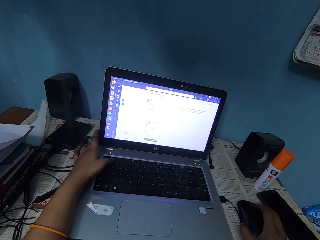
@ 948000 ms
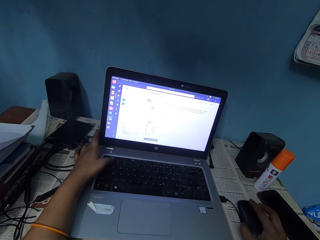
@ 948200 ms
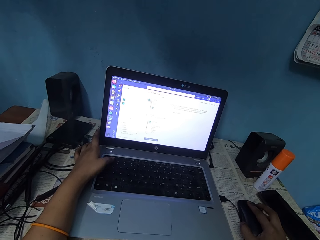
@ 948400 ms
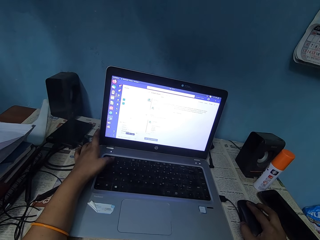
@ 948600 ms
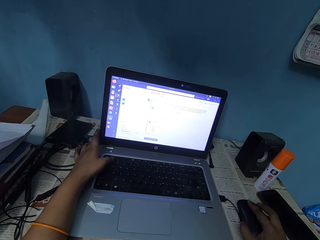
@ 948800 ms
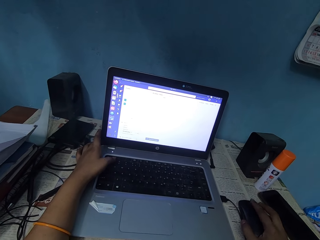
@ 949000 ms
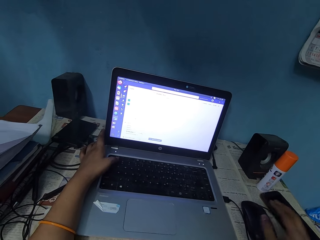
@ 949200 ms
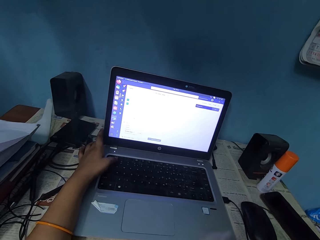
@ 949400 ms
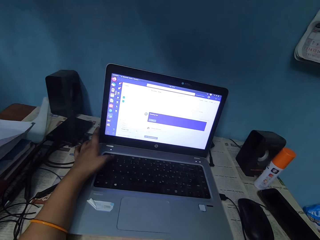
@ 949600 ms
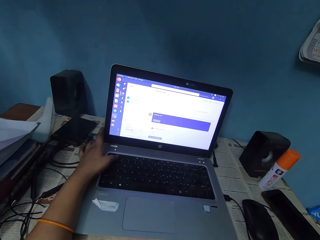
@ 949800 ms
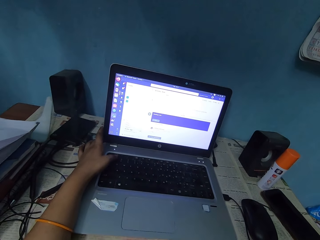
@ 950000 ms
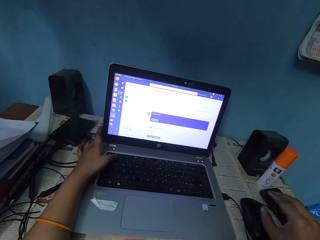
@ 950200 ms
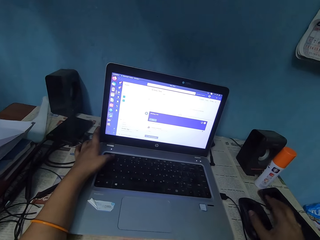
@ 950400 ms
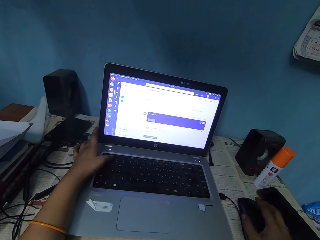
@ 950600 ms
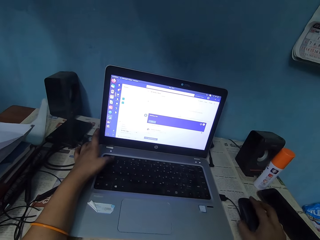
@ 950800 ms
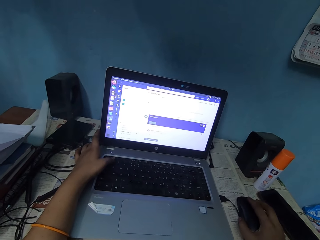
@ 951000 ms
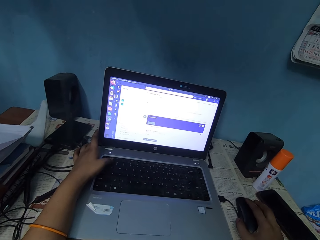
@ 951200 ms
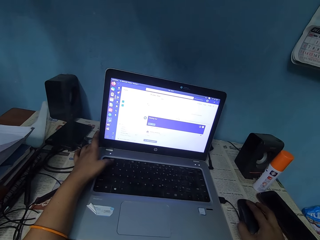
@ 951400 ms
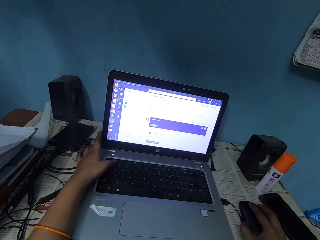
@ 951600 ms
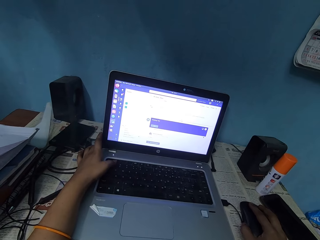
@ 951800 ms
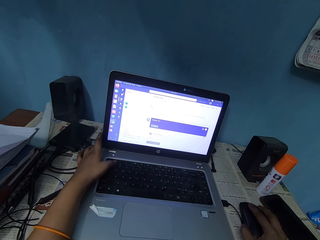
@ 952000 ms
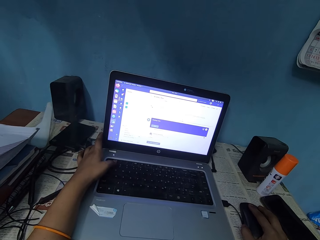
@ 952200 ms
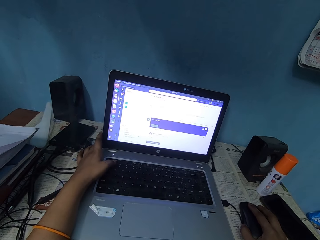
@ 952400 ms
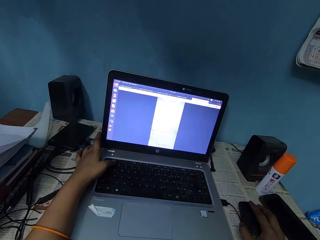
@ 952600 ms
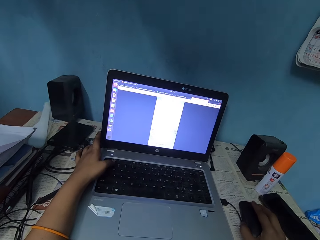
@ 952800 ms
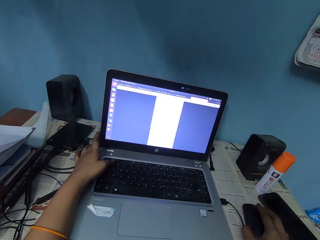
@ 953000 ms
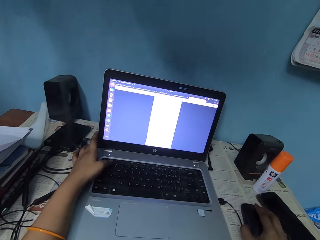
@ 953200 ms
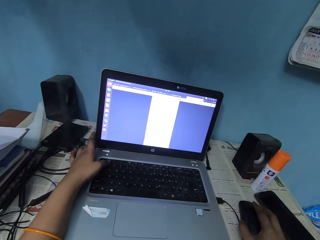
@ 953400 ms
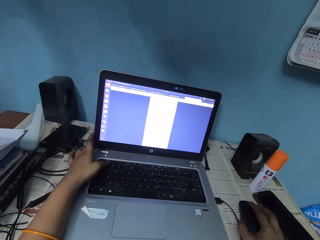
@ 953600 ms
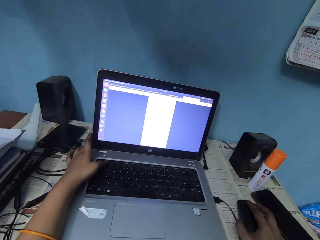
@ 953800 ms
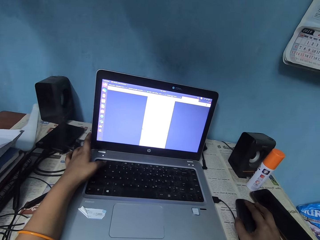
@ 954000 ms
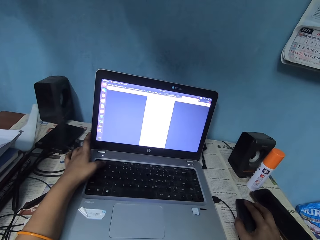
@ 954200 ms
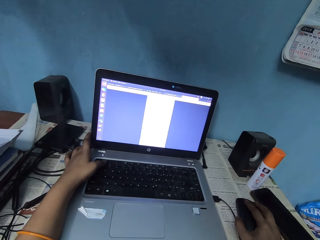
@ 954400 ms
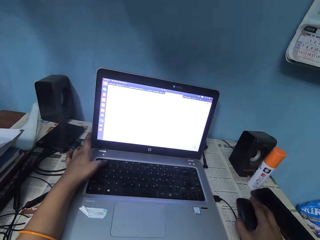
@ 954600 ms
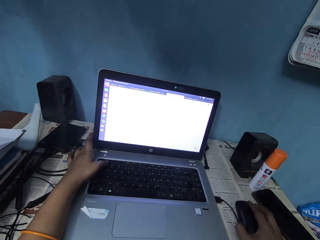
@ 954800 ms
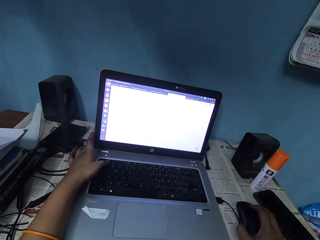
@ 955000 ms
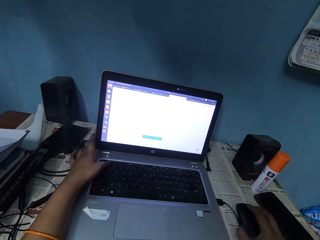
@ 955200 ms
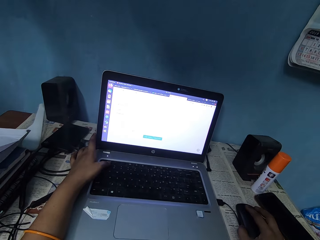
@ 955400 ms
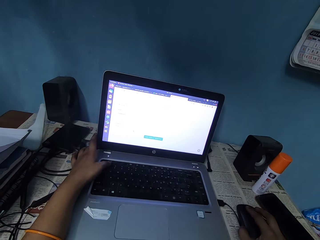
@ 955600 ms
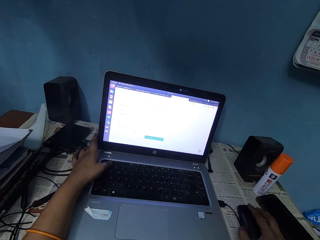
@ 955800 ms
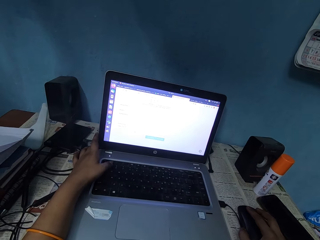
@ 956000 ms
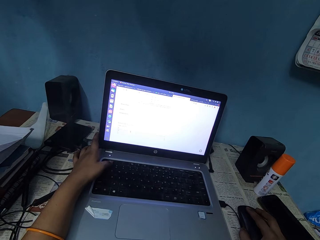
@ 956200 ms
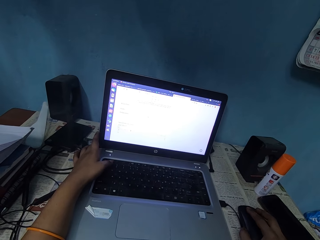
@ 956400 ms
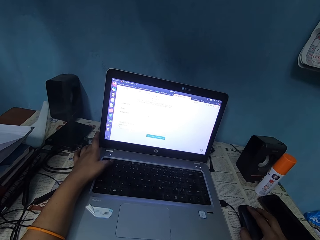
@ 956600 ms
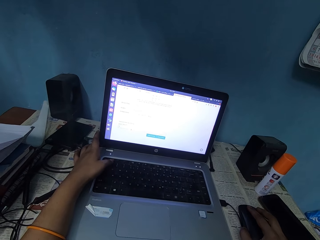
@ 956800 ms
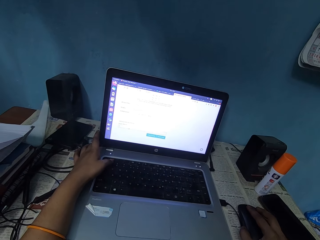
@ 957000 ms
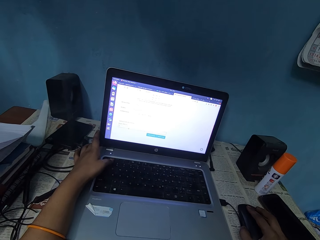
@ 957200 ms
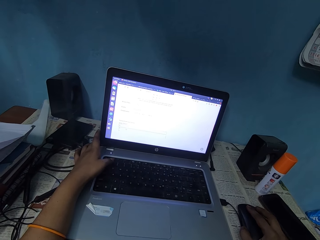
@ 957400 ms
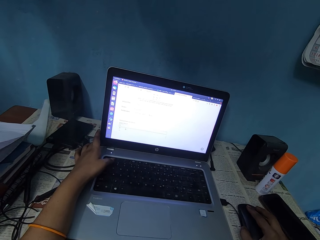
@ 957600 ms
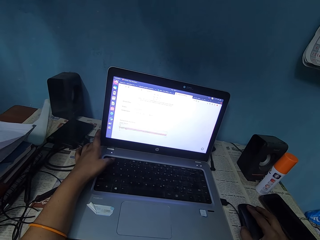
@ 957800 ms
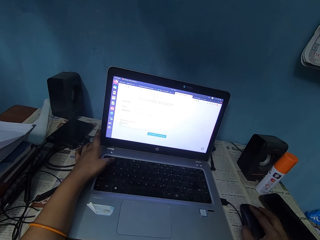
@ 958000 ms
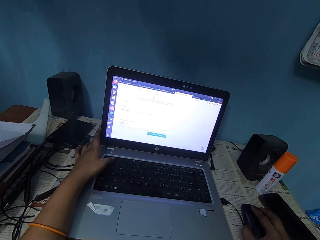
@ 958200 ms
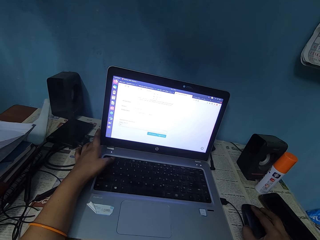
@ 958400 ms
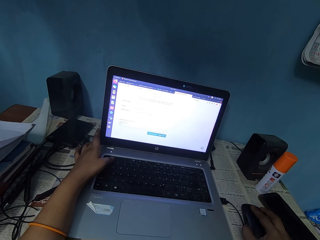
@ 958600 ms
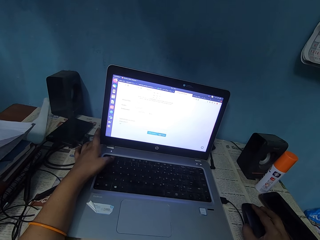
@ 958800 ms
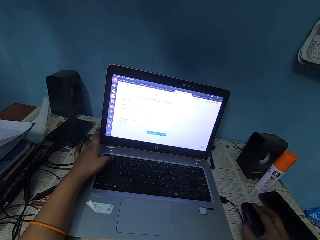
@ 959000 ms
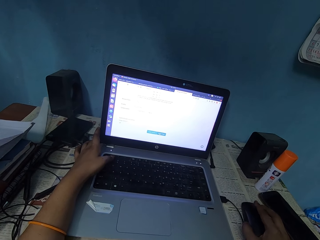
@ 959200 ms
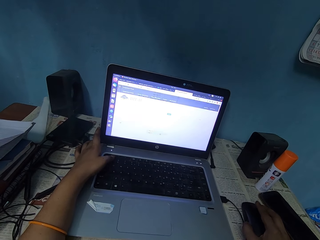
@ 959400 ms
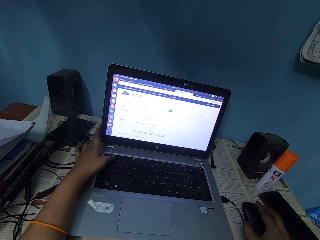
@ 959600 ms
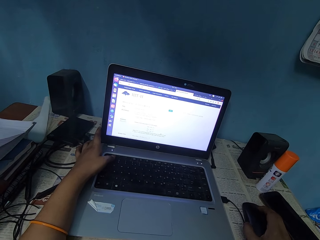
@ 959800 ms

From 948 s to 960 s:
The camera wearer removes the right hand from the mouse.

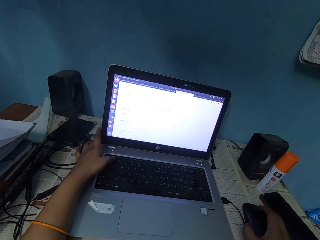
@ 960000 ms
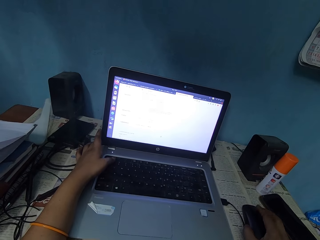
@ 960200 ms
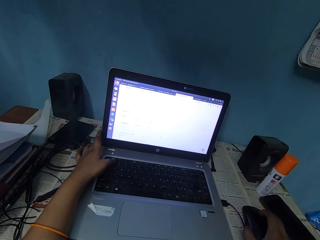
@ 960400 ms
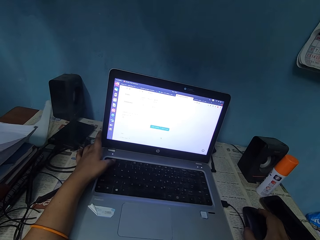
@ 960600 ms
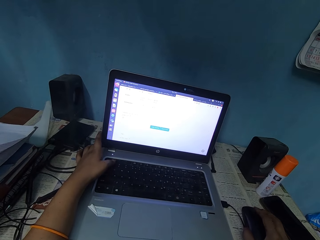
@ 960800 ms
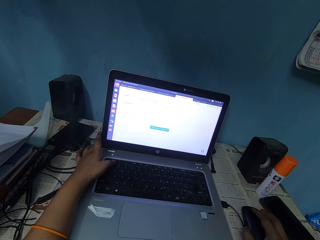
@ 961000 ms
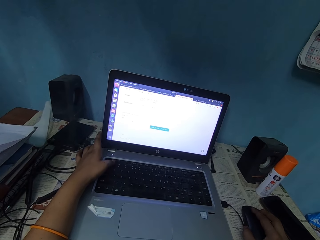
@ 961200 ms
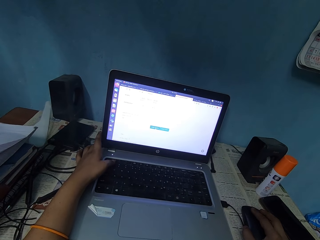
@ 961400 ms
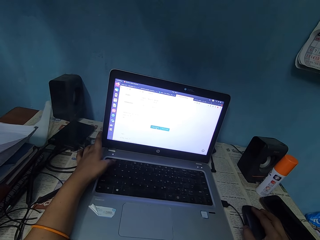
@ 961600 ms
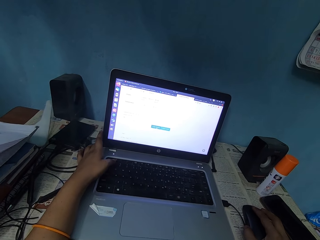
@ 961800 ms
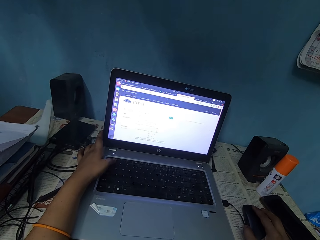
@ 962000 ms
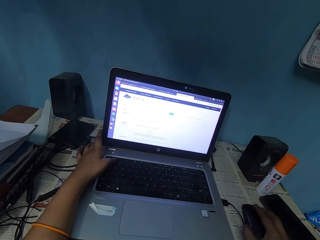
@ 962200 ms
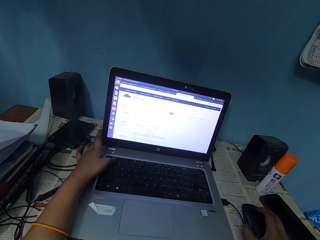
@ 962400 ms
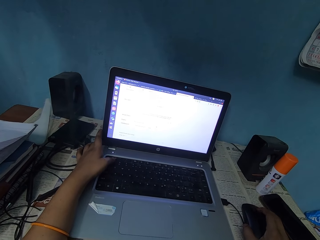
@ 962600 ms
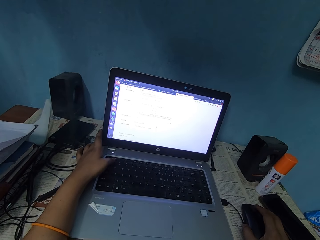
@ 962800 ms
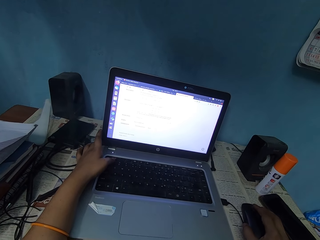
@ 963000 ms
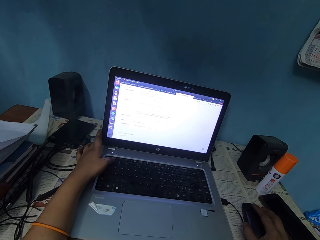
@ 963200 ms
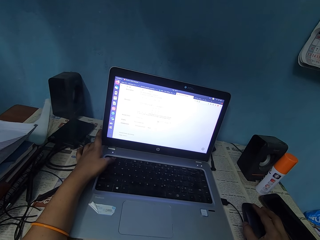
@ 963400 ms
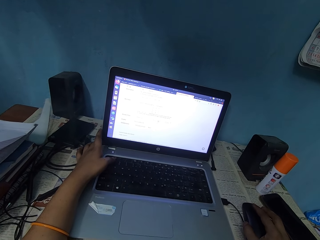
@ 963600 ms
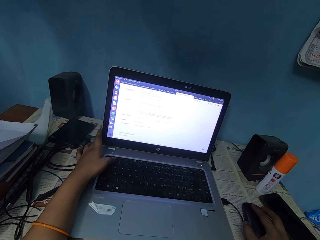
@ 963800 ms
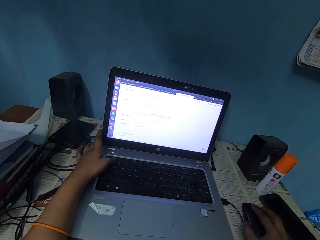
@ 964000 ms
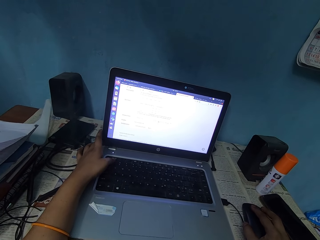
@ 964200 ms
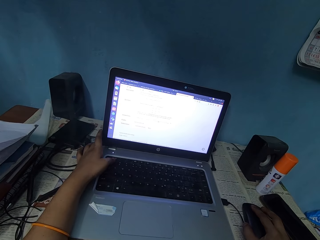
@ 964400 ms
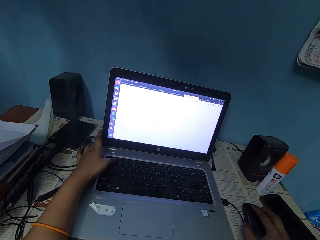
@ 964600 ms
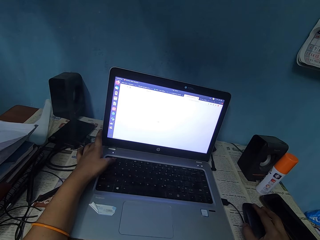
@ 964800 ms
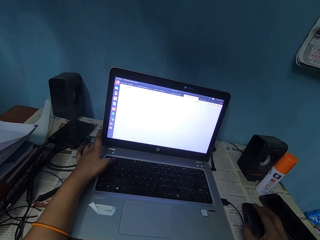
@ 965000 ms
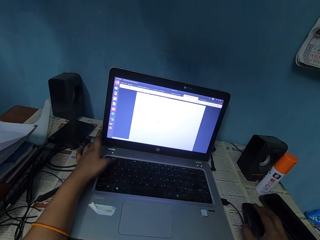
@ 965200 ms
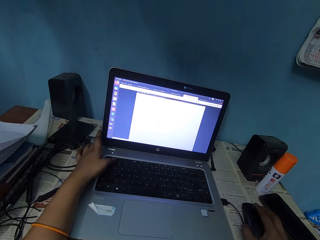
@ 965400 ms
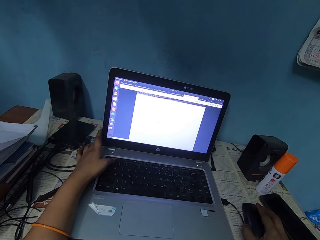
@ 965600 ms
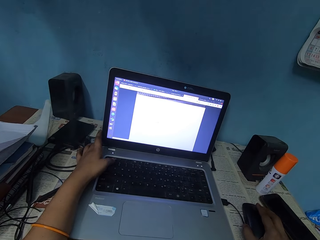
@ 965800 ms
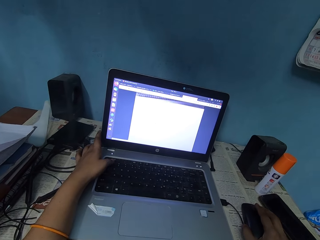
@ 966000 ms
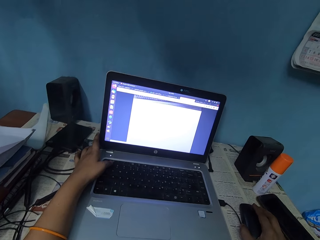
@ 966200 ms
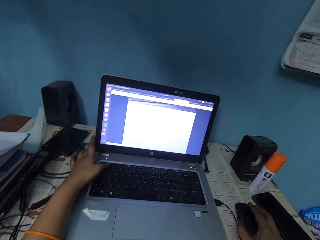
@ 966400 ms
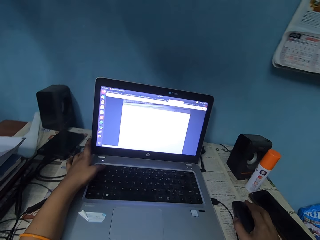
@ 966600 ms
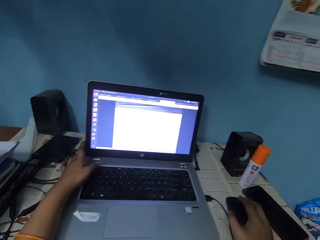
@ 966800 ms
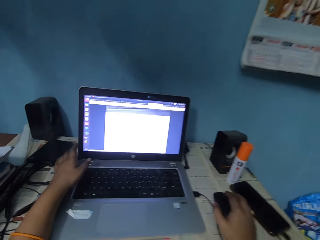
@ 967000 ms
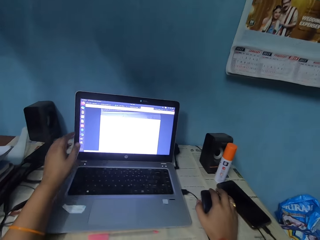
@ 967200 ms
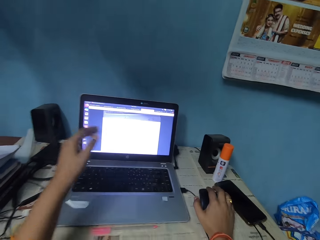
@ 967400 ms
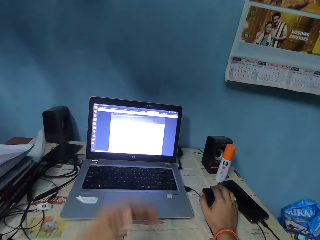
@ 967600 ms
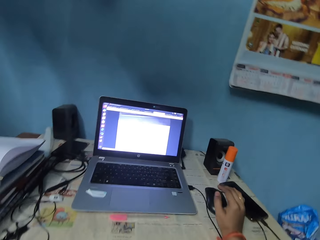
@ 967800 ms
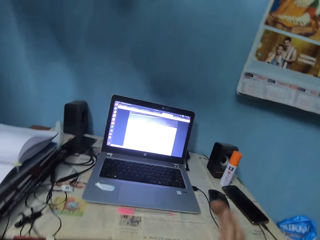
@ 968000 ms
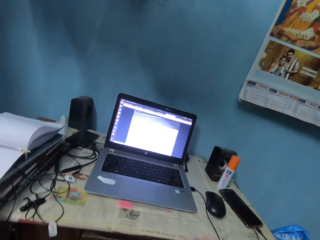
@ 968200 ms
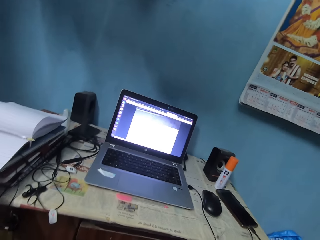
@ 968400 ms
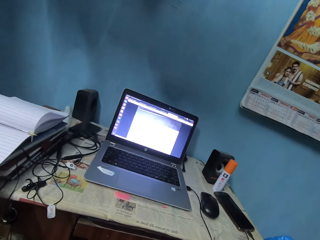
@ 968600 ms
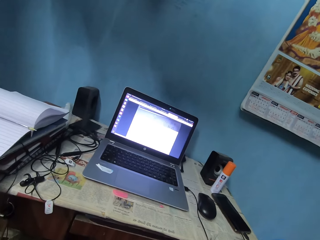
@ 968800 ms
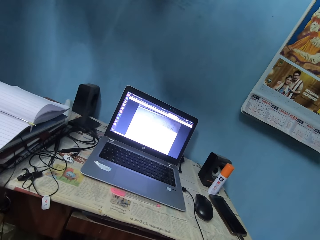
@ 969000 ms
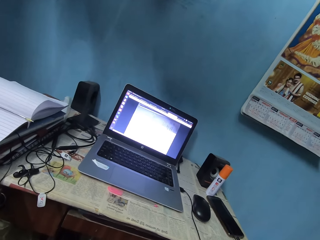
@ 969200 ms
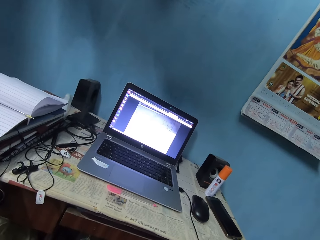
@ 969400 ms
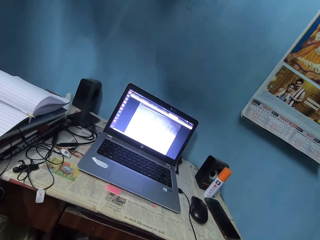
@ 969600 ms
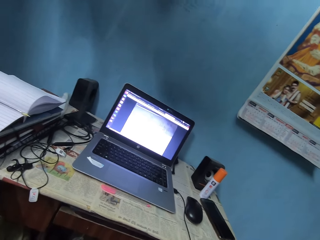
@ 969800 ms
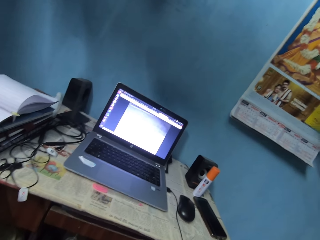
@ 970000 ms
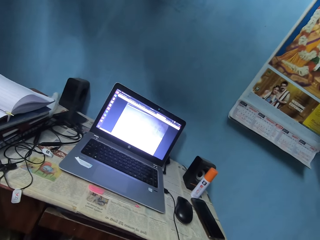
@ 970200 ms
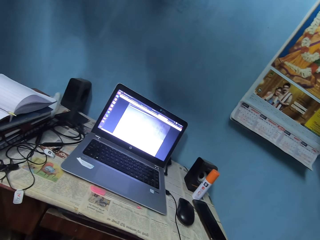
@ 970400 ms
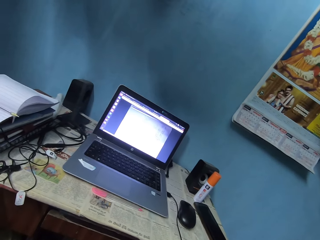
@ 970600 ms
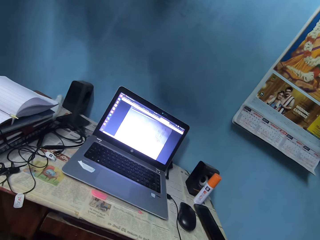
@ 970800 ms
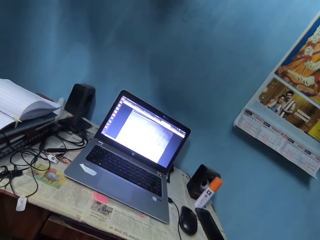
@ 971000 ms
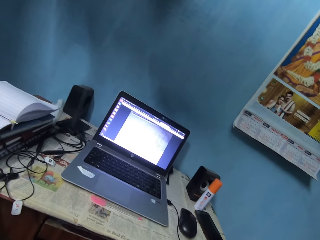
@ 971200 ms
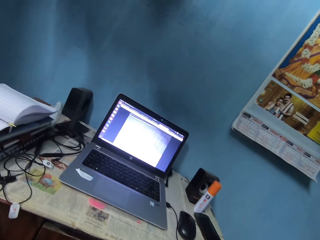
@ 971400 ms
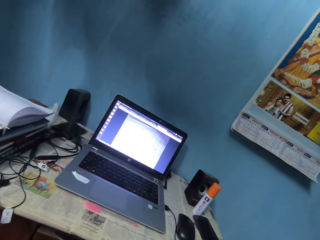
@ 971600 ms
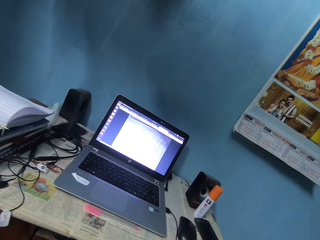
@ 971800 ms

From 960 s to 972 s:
The camera wearer removes both hands from the laptop and mouse.
